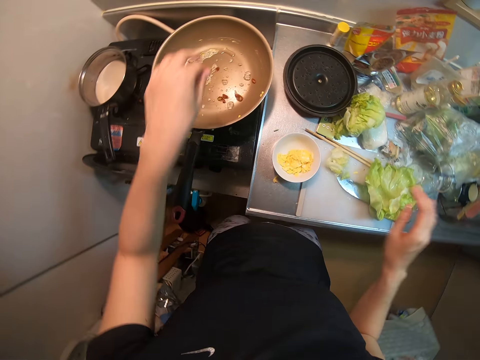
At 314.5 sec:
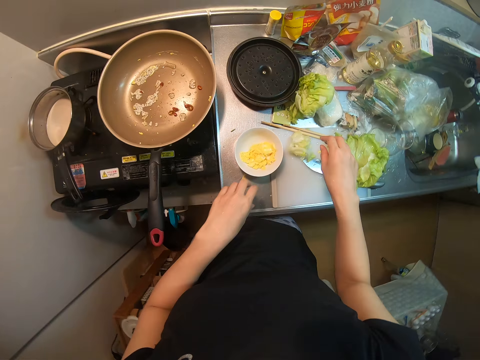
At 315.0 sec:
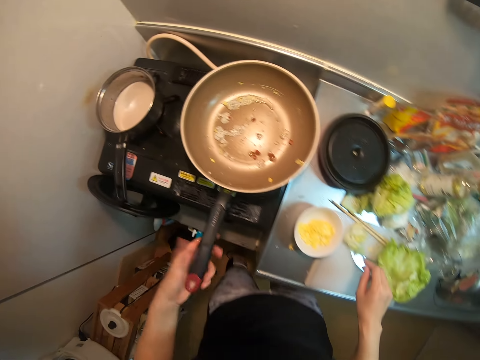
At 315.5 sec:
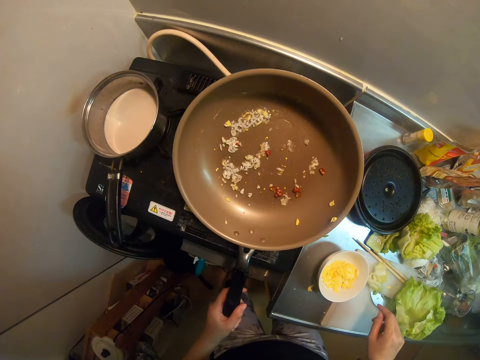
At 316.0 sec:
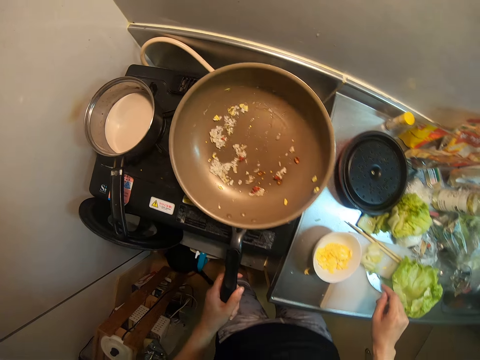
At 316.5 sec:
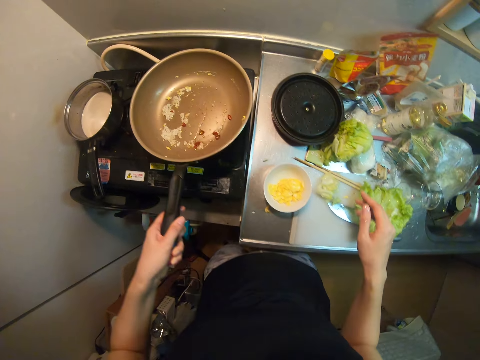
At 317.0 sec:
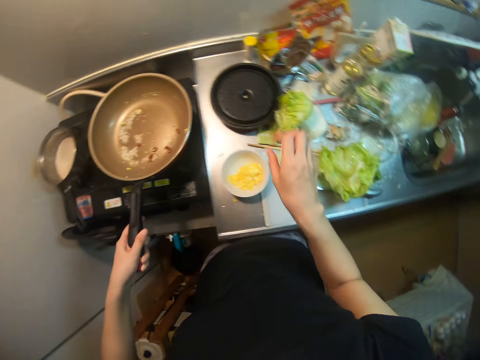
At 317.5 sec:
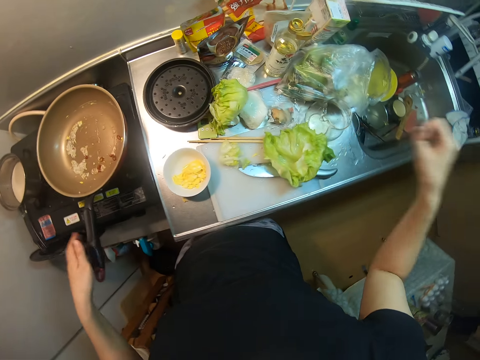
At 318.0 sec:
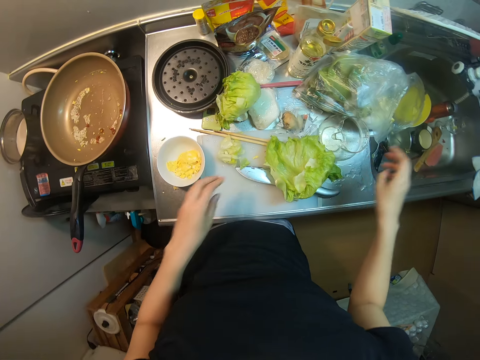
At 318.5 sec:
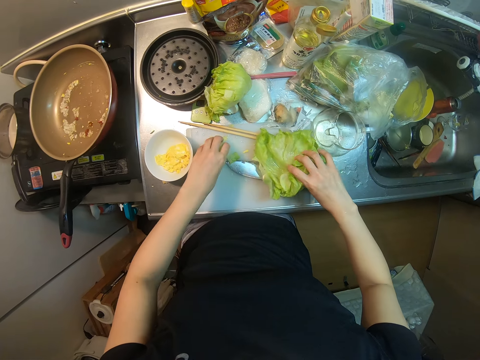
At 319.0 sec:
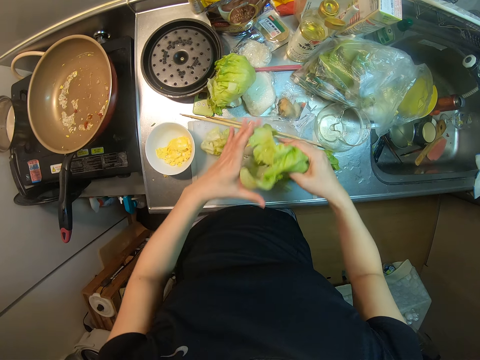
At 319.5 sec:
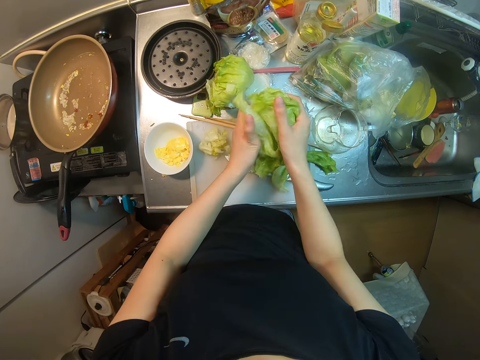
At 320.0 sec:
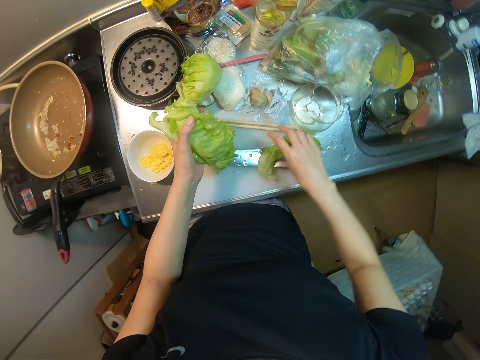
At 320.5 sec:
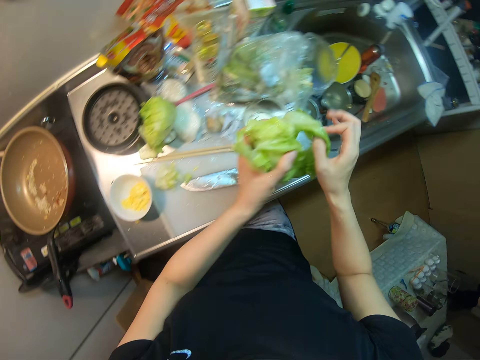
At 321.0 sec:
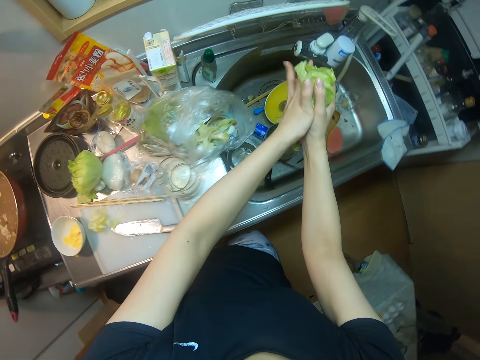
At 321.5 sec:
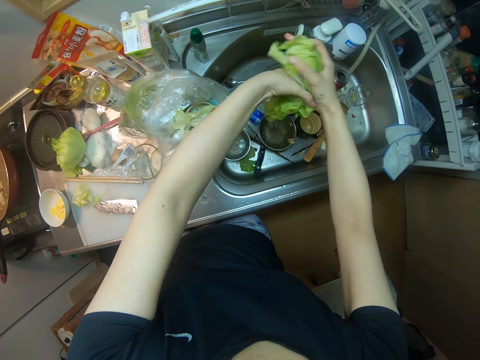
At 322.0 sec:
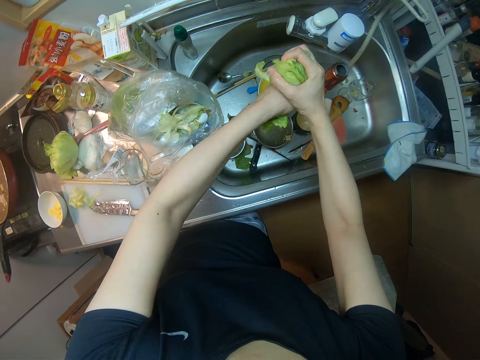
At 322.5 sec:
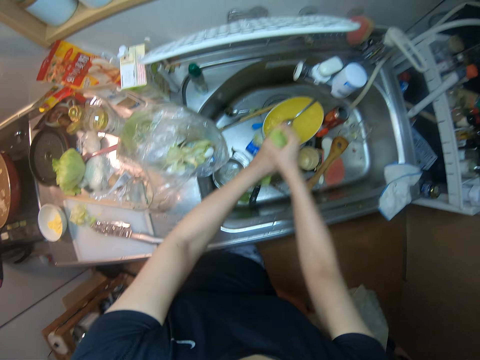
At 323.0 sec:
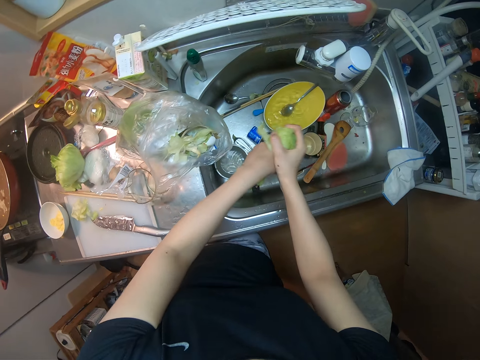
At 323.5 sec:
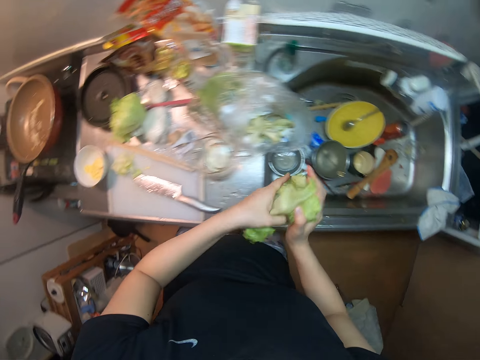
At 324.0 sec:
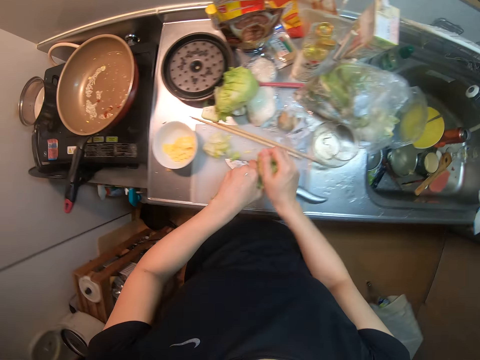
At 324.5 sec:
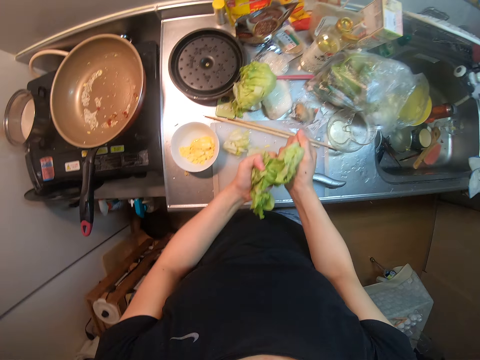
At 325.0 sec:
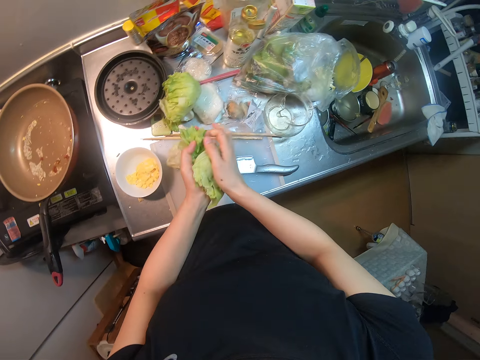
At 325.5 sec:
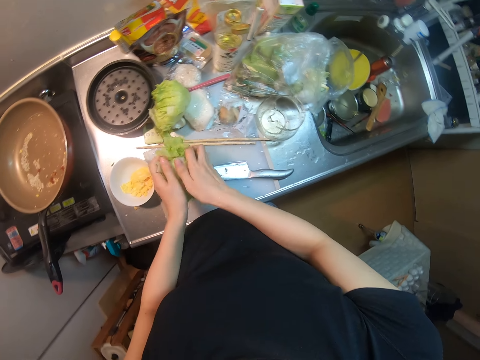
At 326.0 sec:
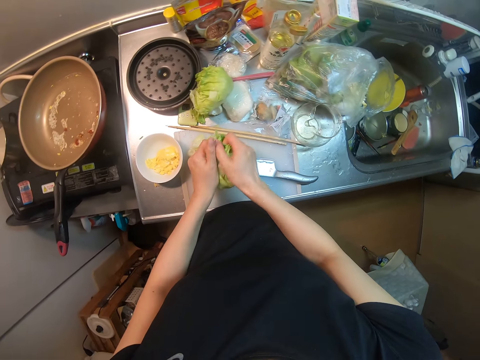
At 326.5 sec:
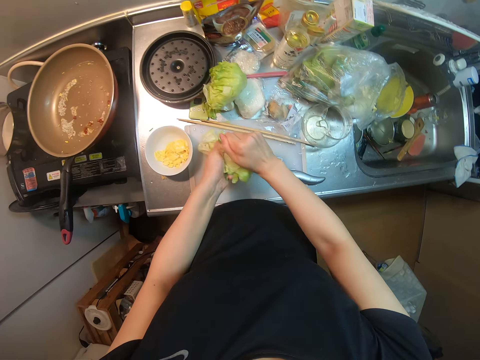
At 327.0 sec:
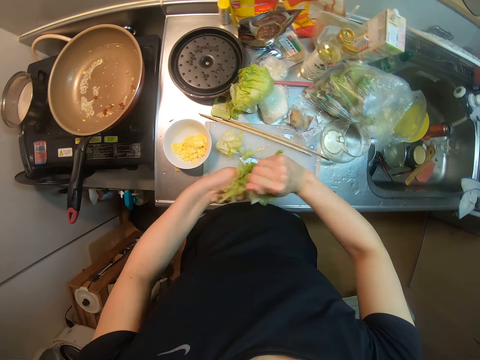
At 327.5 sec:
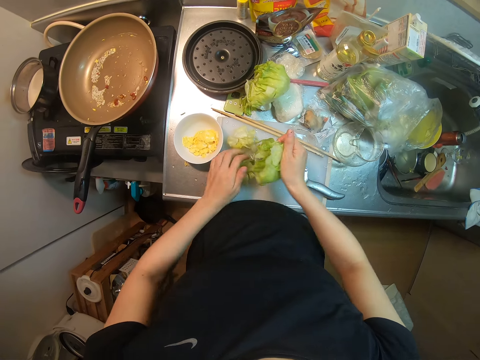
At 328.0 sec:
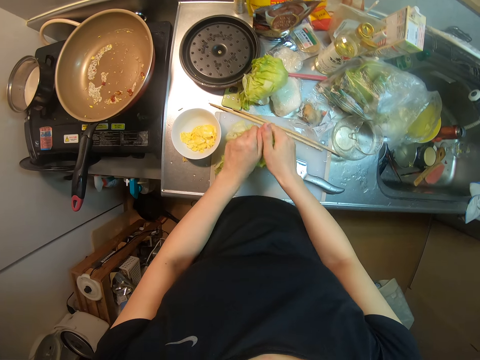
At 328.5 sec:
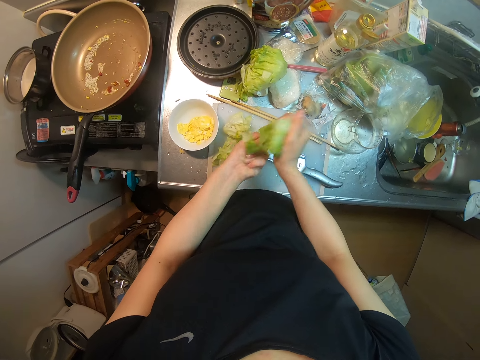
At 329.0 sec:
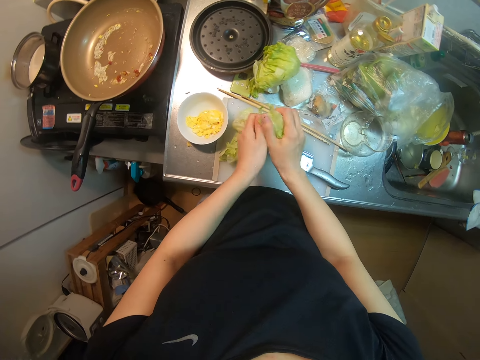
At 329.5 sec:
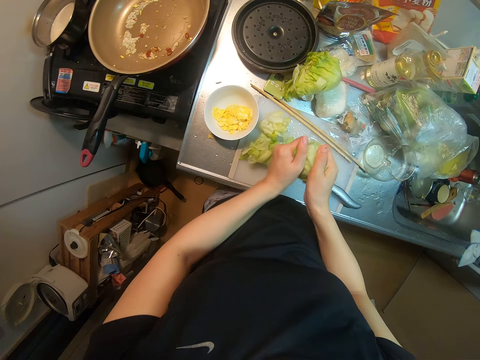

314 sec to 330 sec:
The camera wearer lifts the frying pan on the gas cooker. She checks the mixture on the pan. She picks a lettuce leaf on the cutting table. She squeezes the water on the lettuce leaf in the sink. She dries up the cabbage. She tears the lettuce with her hands. She cuts the cabbage into pieces.

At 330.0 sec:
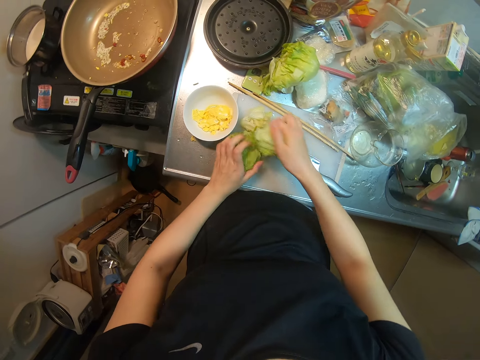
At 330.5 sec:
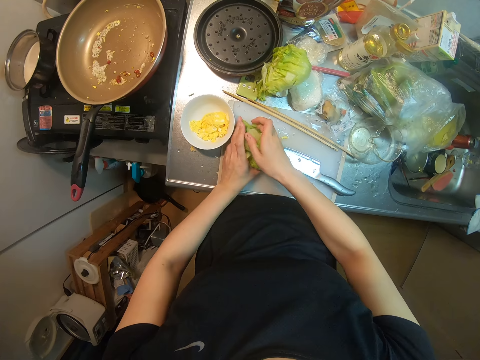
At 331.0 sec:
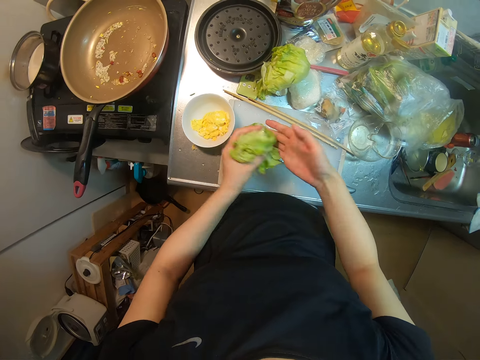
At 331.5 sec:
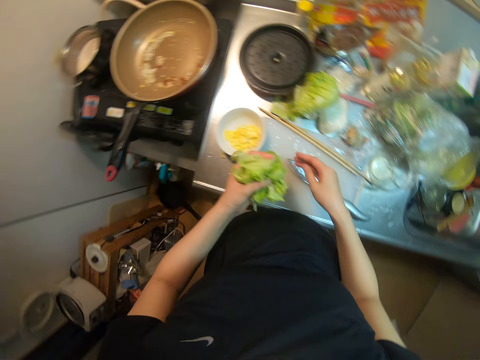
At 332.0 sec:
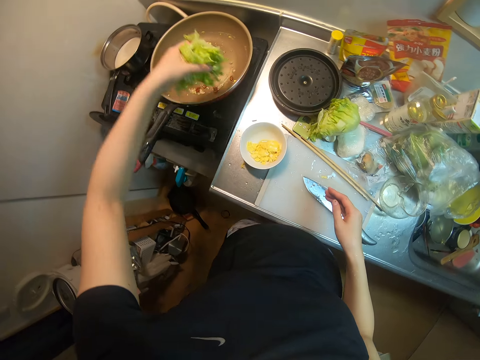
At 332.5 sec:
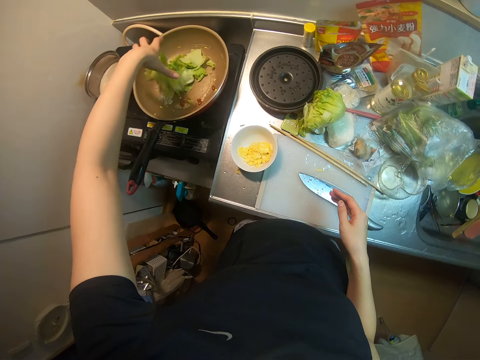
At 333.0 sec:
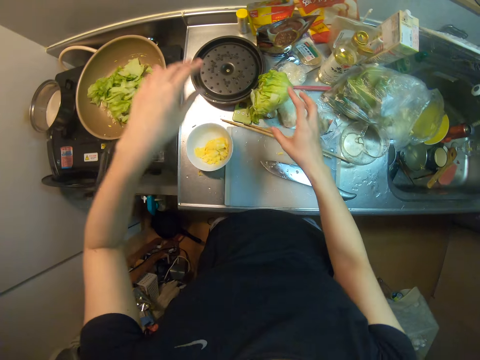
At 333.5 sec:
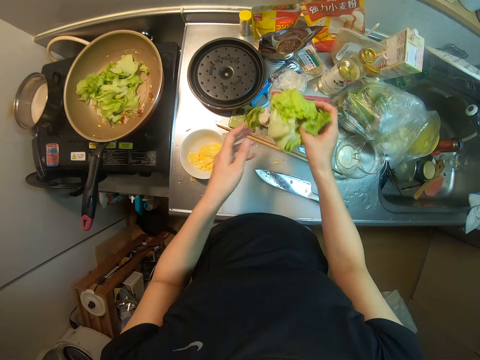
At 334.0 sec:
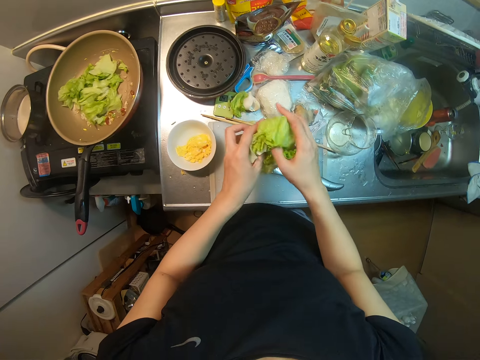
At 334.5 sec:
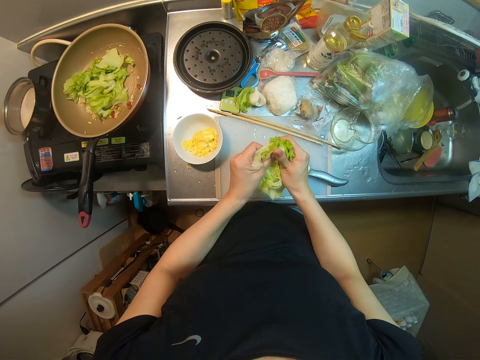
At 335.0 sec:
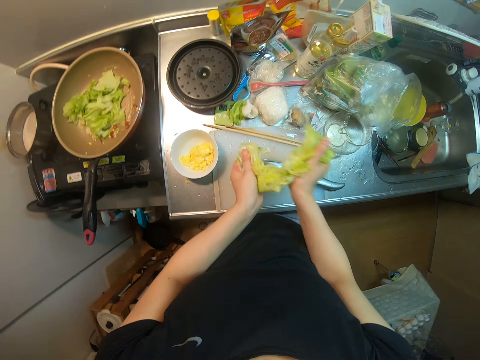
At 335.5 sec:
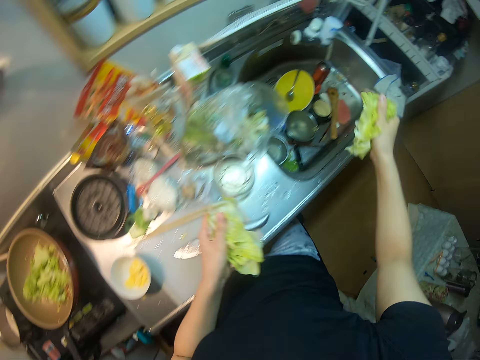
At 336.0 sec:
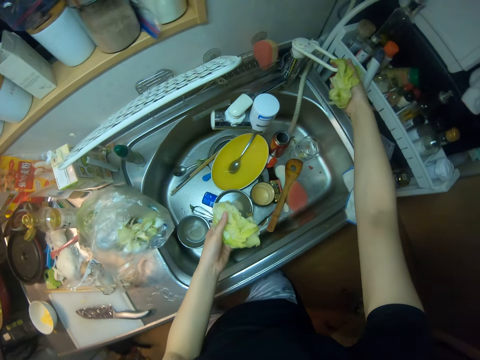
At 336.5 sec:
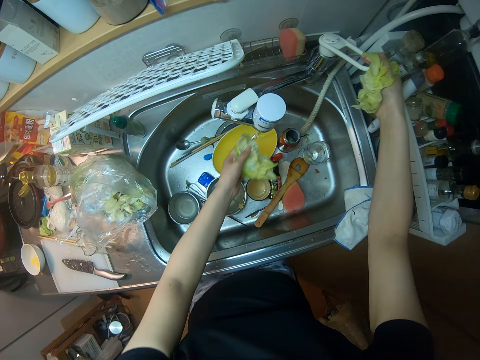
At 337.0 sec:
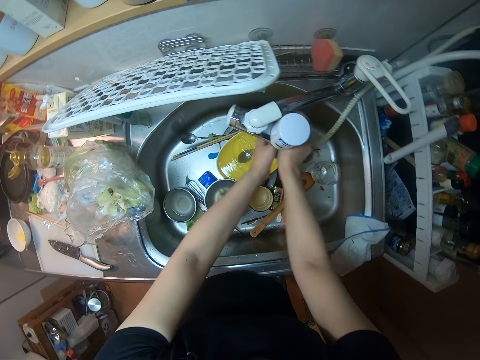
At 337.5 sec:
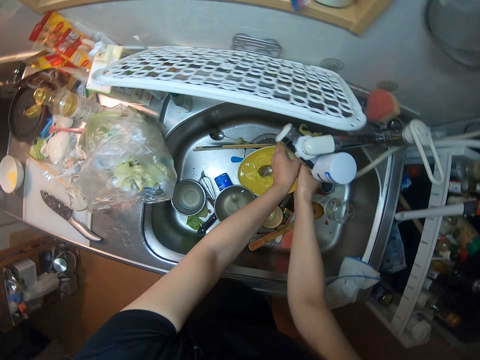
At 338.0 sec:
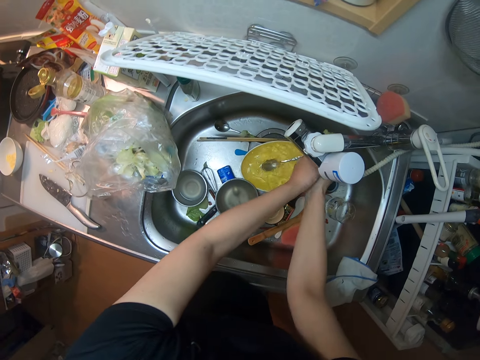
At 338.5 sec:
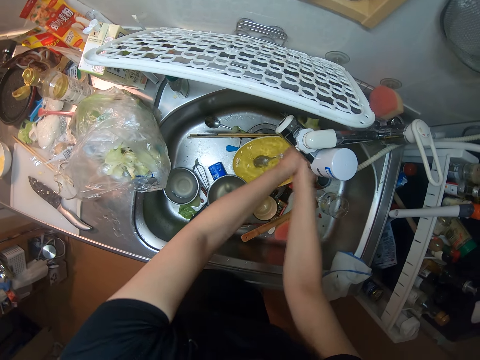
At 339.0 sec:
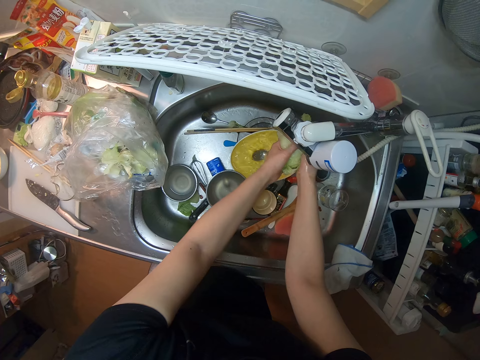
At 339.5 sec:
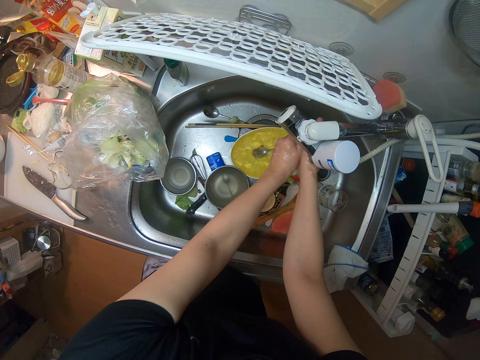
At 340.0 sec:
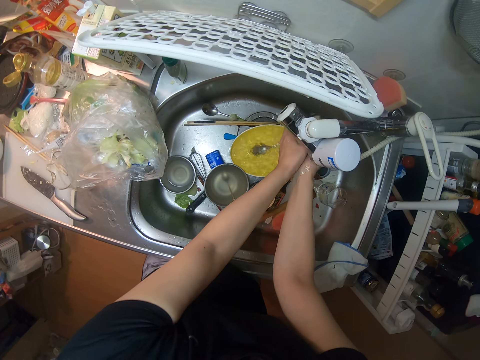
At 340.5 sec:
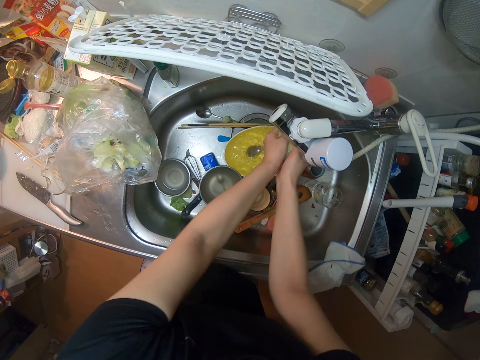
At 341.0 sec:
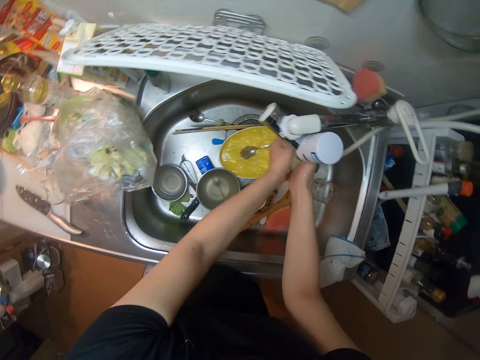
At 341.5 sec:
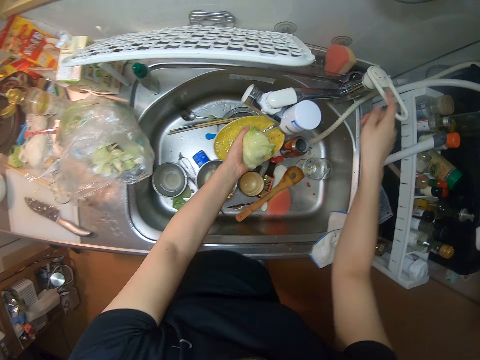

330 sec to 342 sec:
The camera wearer drops the lettuce on the cutting table. They pick the lettuce on the cutting table. They drop the lettuce in the frying pan. They pick another lettuce leaf on the cutting table. They tear the lettuce with her hands. They cut the cabbage. They turn on the kitchen faucet with his right hand. They rinse the lettuce under the running water.
